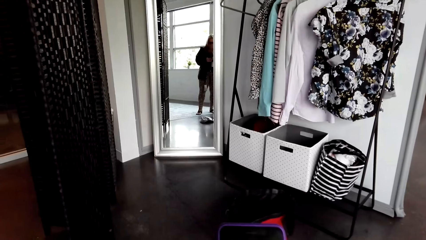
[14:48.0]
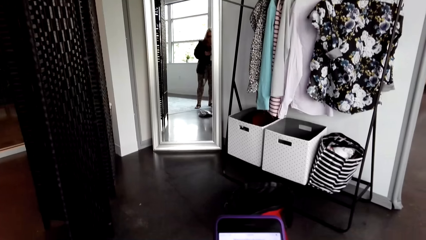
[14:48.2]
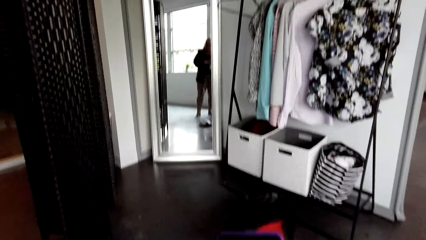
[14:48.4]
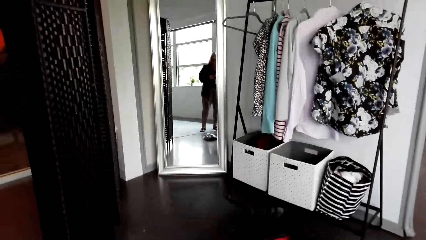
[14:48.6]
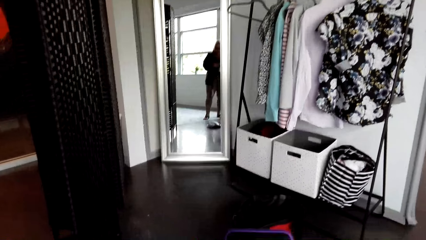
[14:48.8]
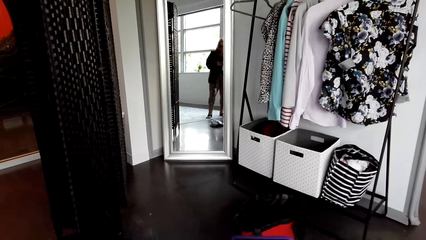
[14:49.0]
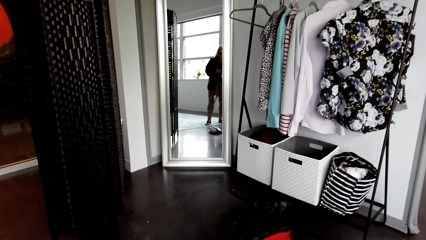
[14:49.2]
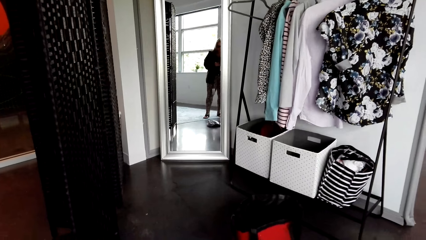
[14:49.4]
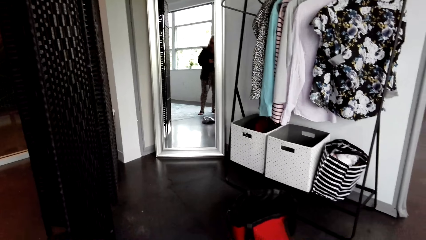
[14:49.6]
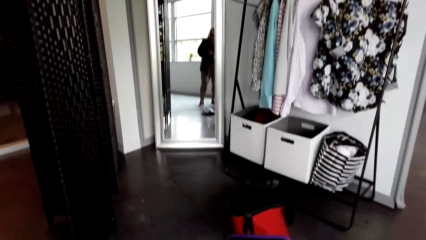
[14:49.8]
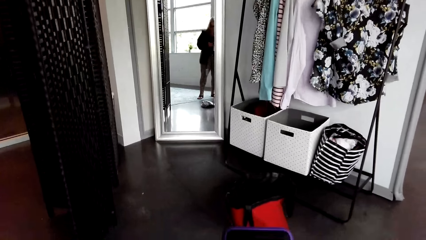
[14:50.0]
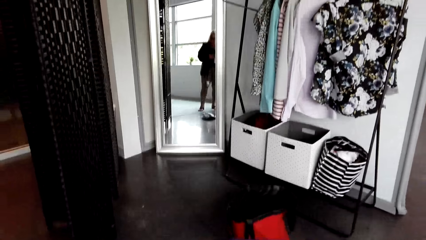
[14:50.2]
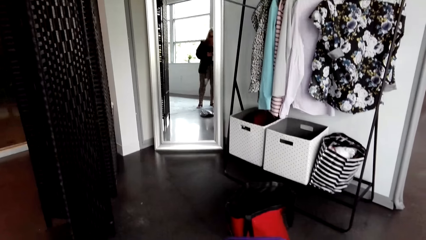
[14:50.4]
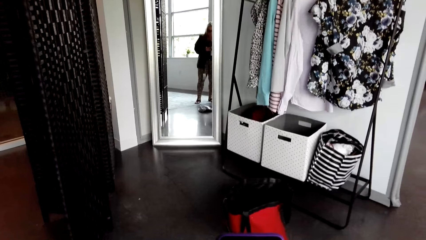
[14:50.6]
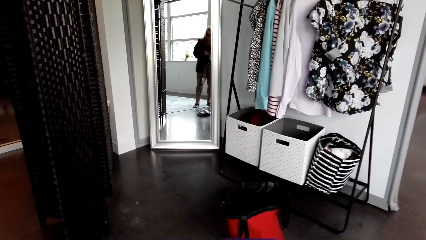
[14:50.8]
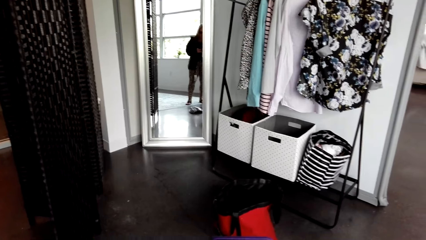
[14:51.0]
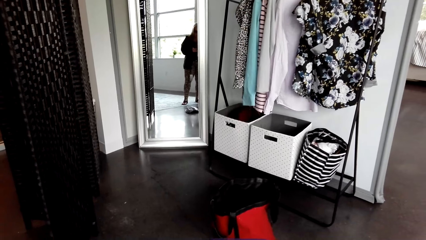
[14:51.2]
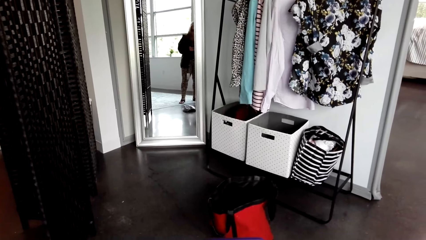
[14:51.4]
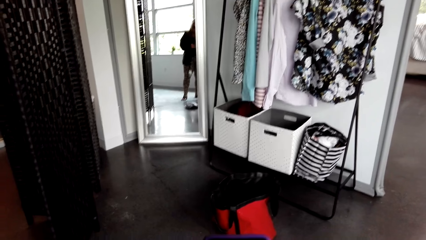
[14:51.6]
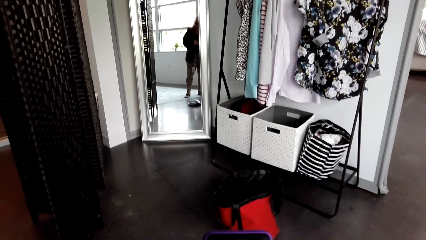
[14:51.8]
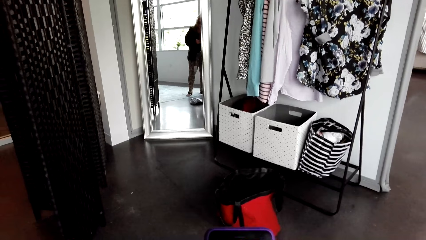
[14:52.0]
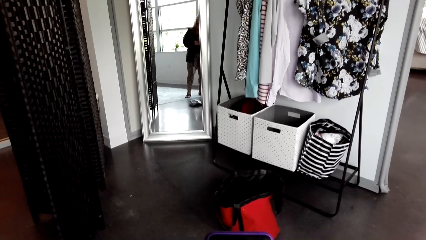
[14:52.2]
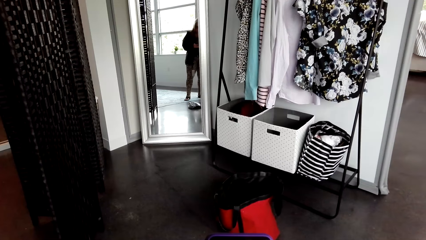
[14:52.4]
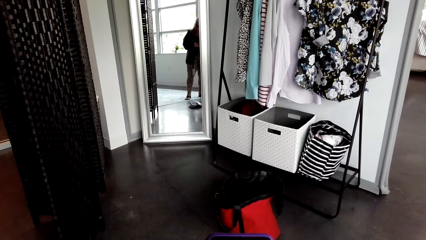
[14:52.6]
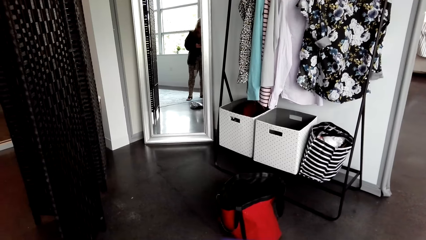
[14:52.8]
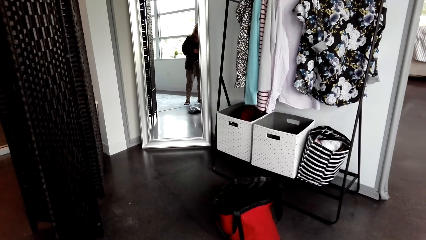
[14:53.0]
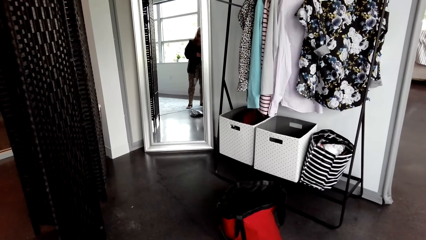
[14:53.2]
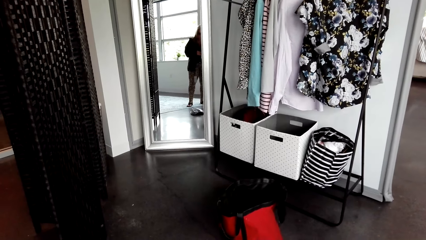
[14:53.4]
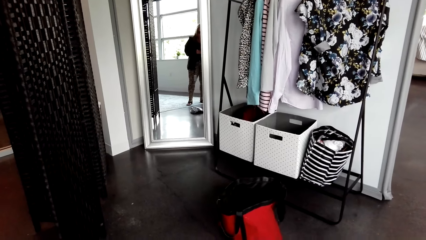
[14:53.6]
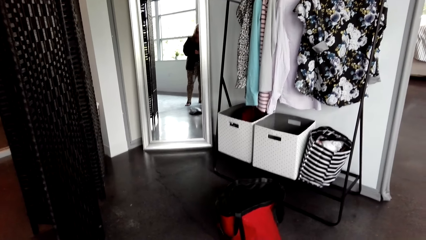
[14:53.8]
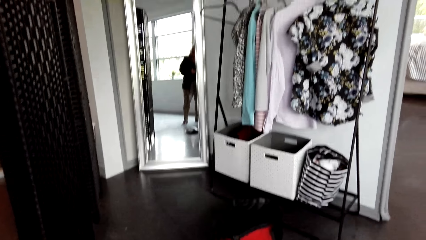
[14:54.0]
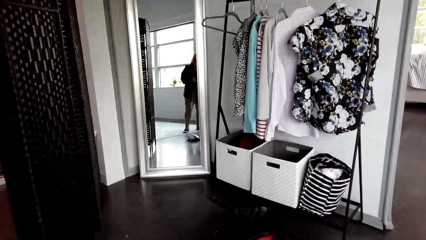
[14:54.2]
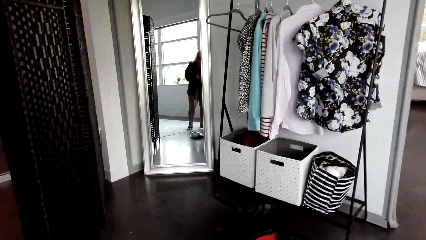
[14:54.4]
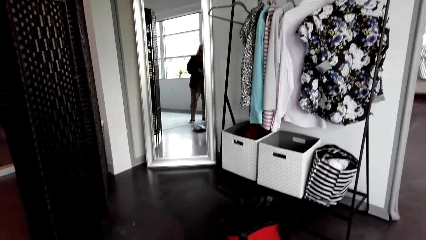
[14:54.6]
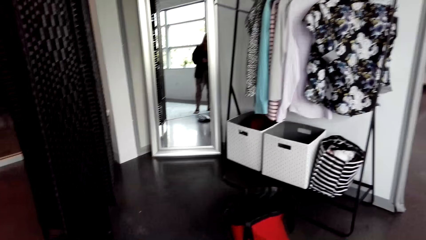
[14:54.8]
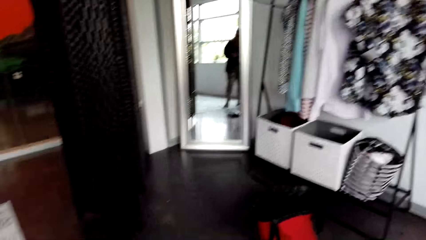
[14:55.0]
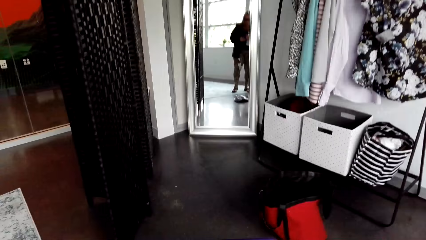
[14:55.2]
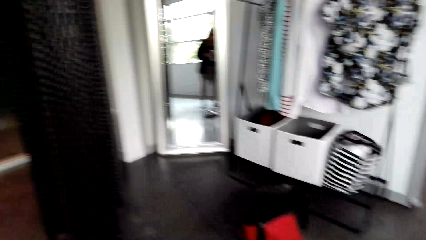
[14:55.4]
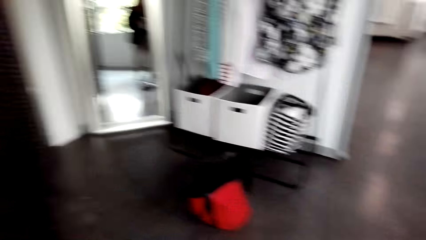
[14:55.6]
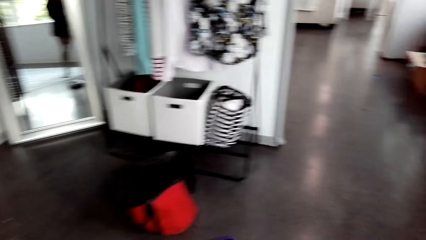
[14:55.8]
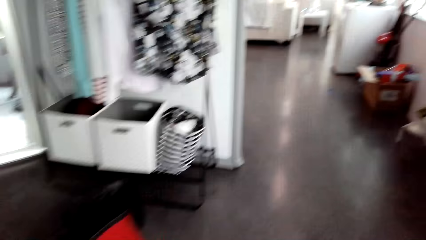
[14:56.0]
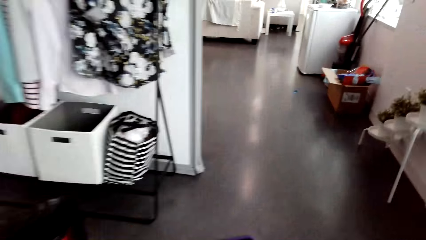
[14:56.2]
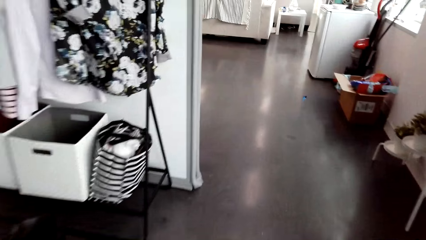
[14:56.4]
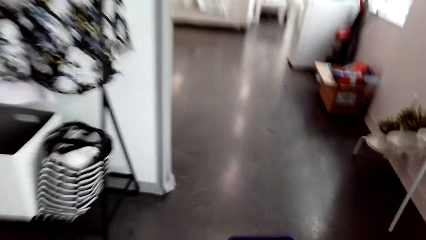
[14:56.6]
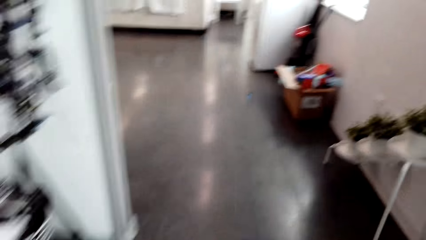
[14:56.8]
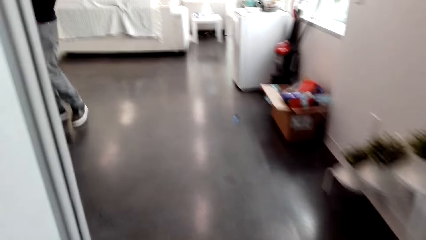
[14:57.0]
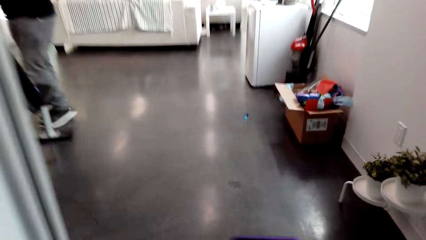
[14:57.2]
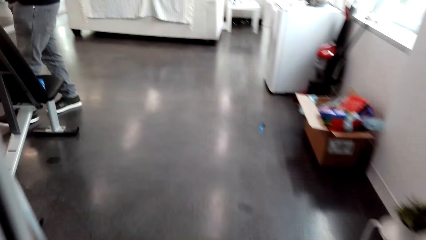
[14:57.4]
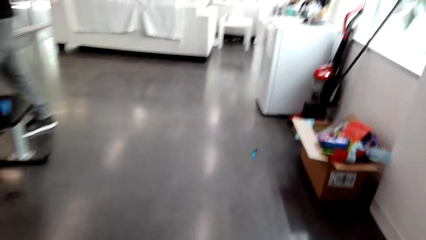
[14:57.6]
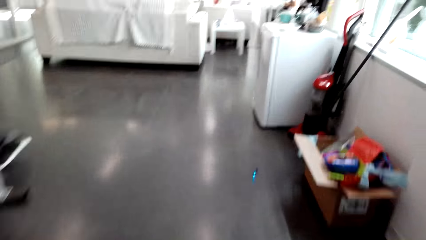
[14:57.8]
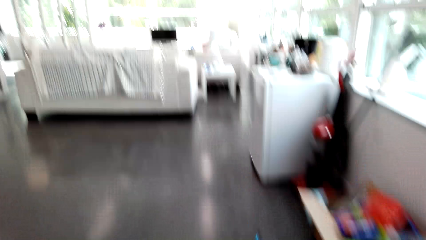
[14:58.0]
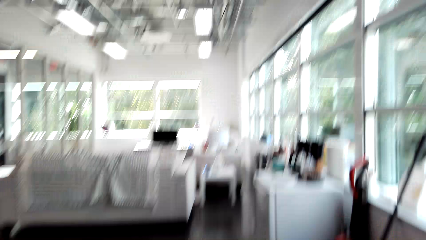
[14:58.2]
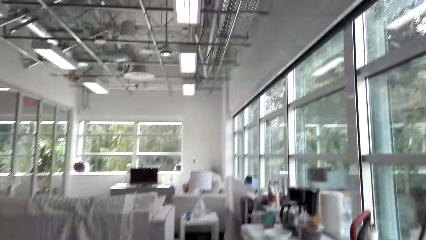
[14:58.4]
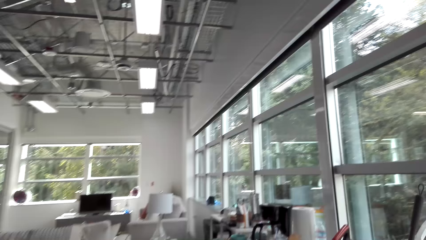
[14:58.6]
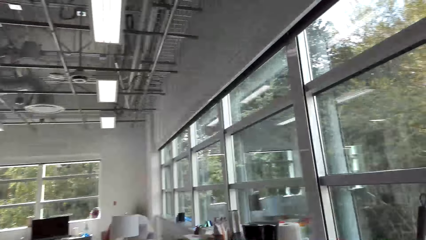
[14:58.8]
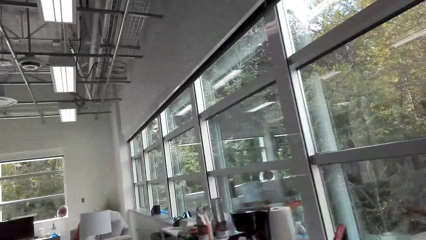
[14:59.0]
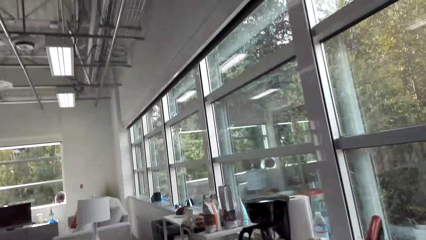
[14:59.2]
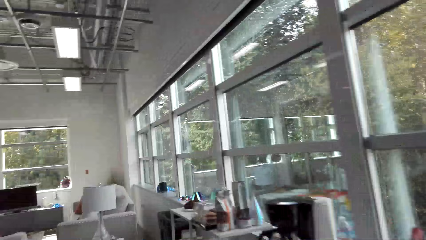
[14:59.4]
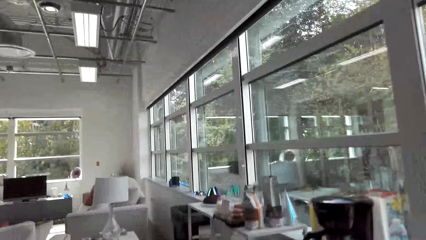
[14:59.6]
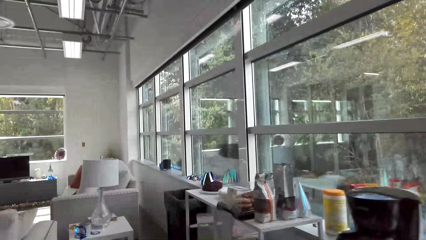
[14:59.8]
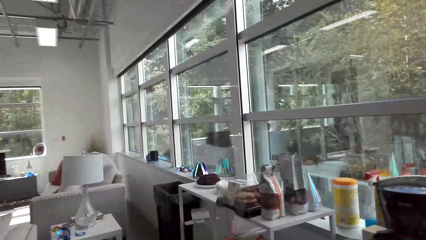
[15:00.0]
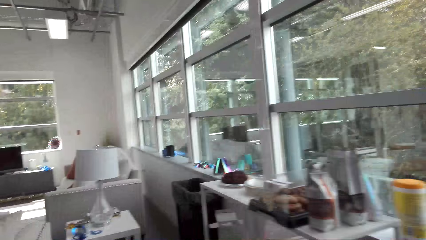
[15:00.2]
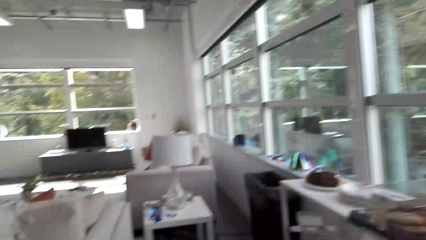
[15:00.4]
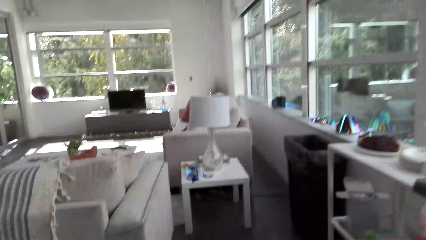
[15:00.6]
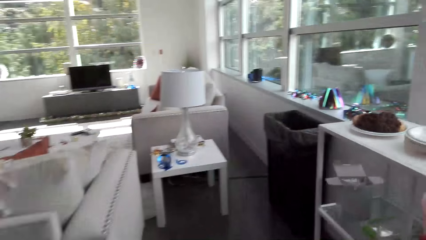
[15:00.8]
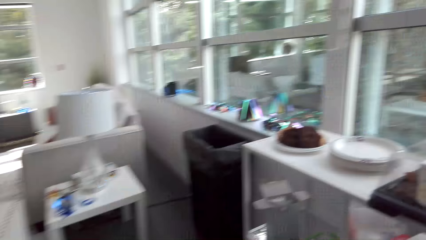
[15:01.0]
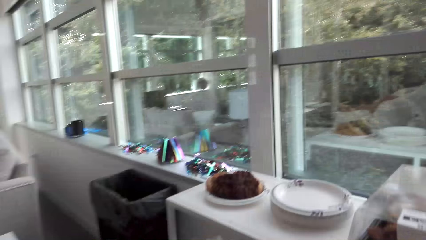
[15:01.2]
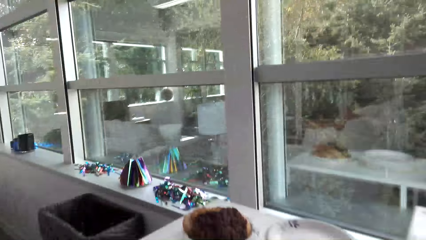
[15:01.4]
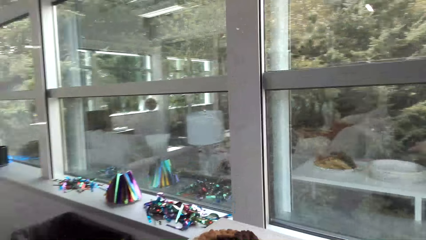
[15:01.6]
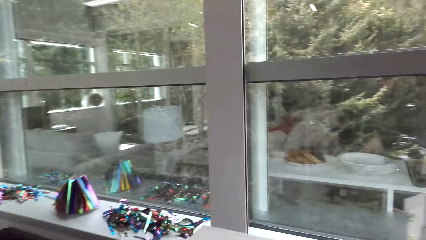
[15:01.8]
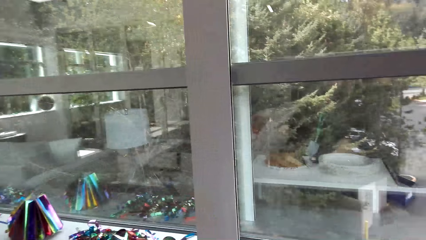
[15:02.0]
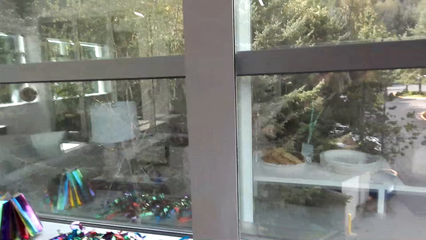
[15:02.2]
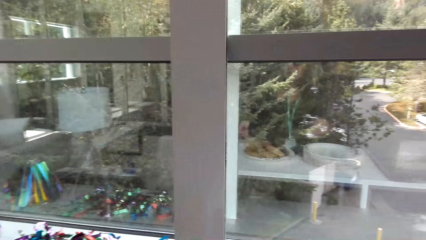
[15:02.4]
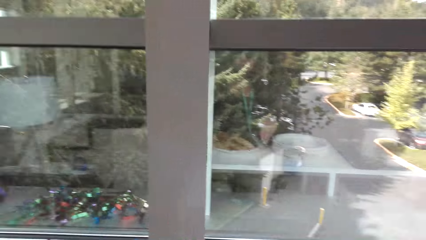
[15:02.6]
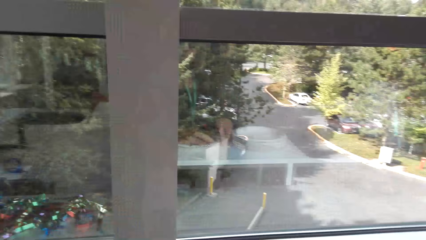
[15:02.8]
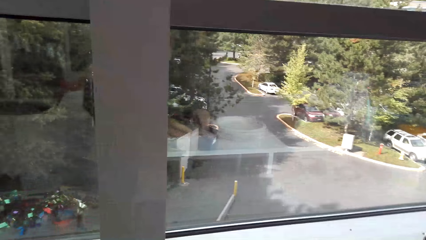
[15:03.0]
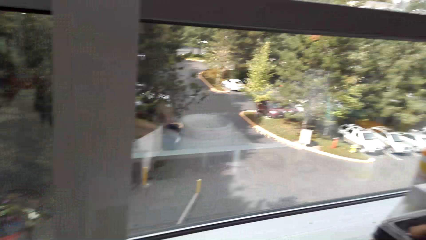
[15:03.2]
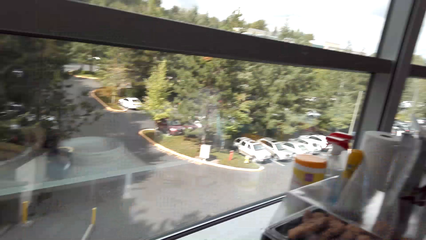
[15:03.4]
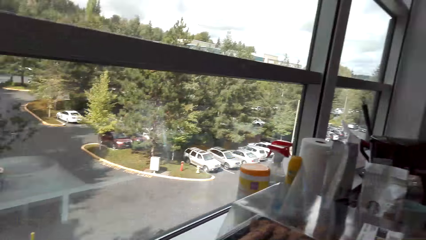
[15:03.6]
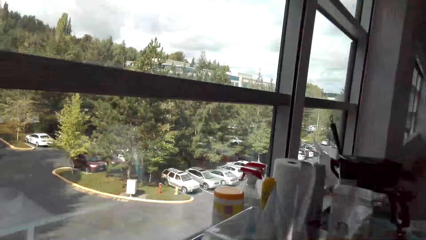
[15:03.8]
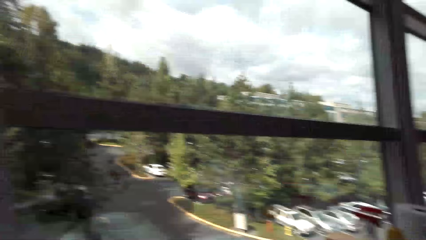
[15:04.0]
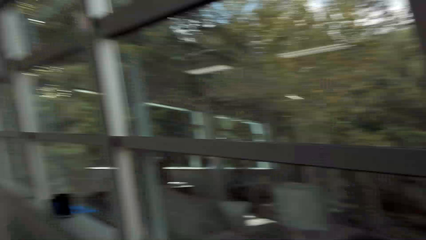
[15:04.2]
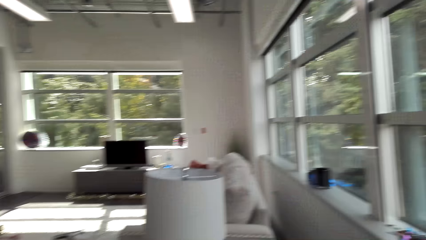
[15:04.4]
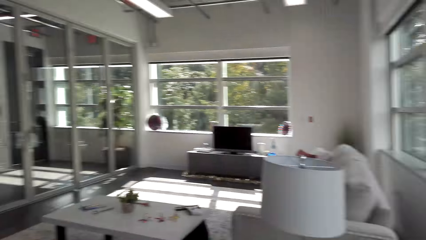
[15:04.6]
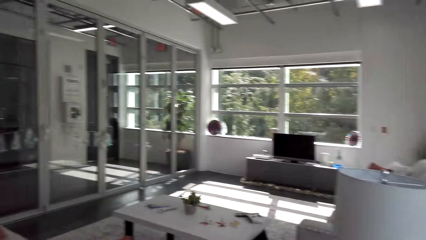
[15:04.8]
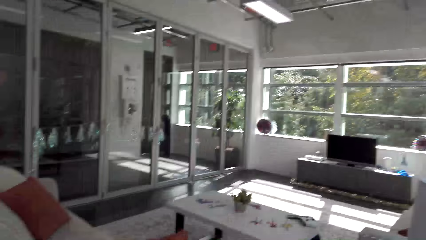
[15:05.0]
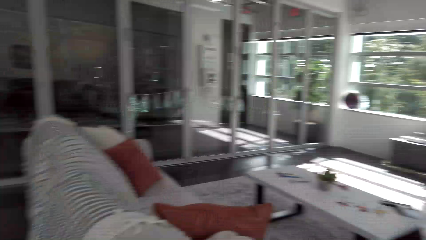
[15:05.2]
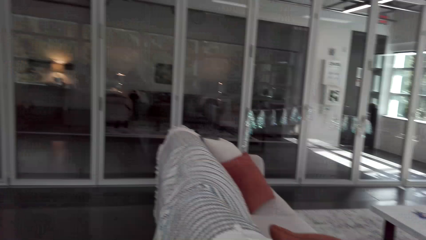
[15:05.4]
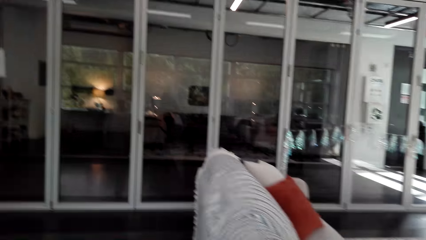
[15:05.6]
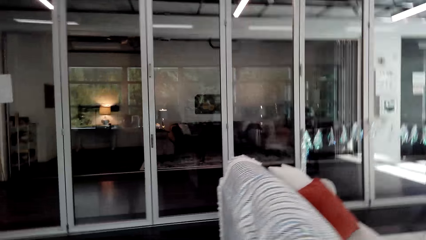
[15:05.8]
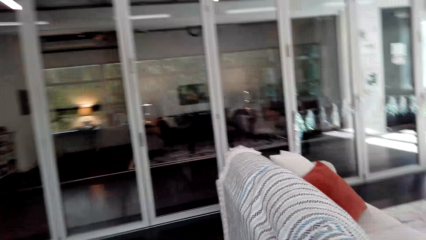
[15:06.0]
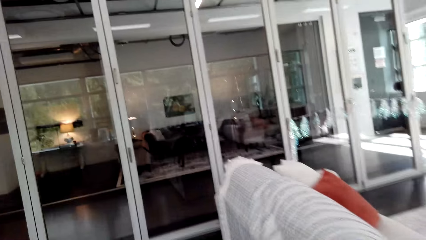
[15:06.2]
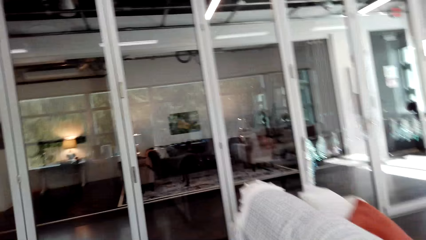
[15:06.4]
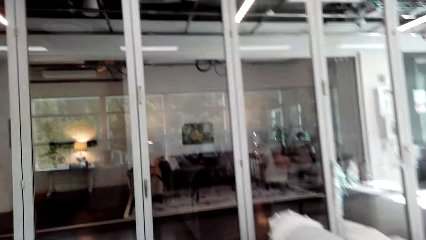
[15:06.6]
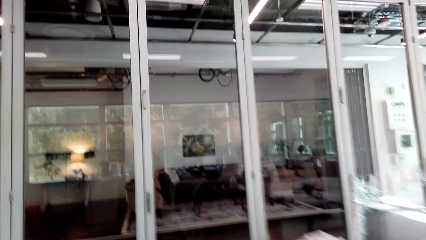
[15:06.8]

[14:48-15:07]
The camera wearer walks around the room.
